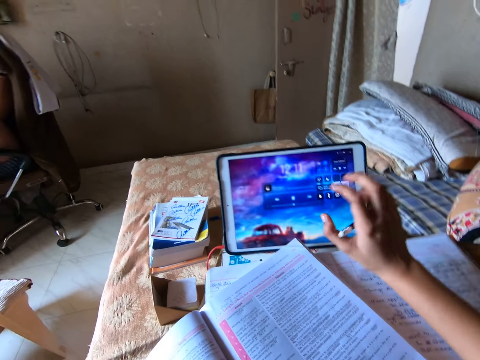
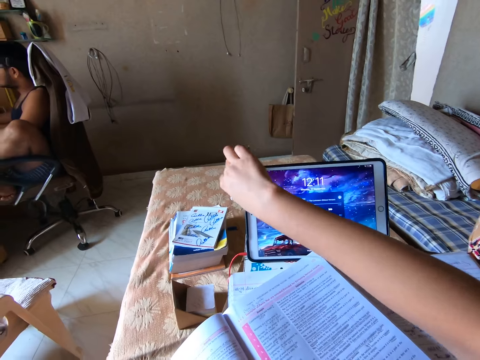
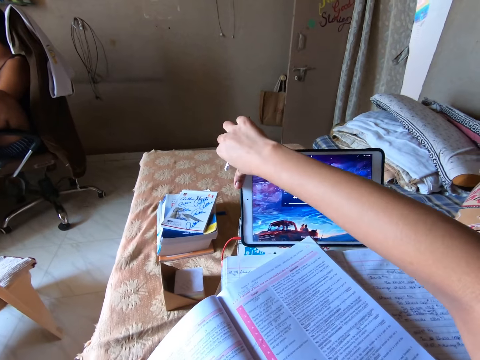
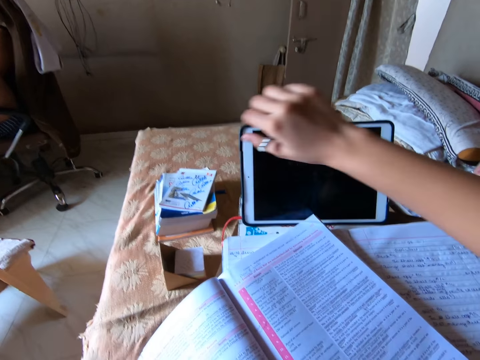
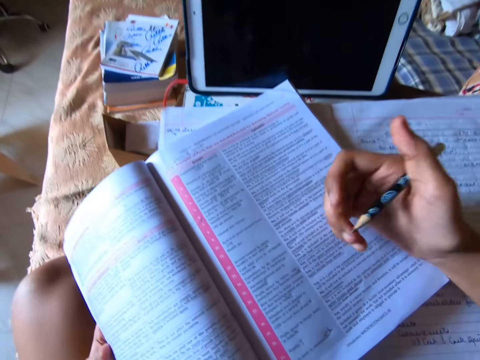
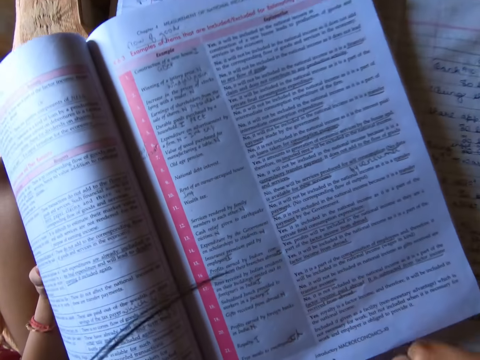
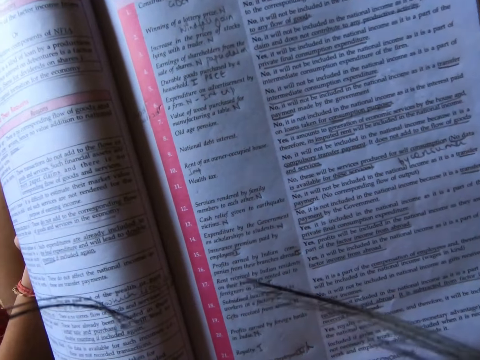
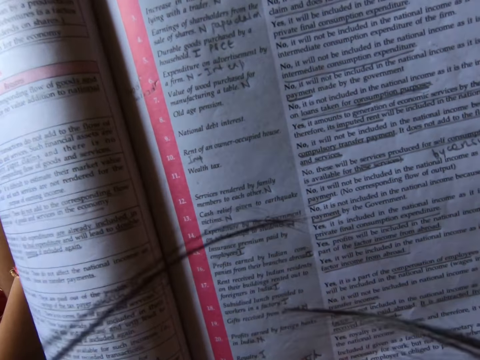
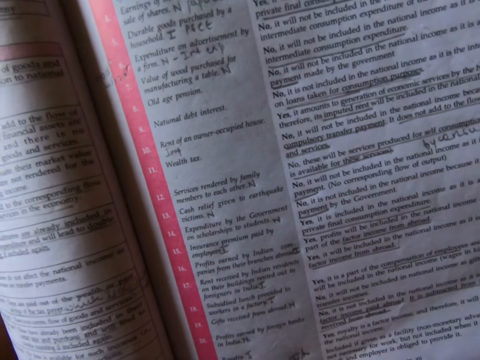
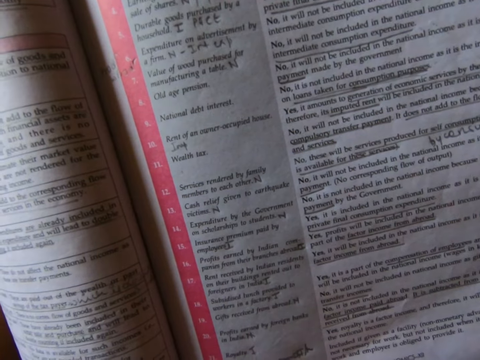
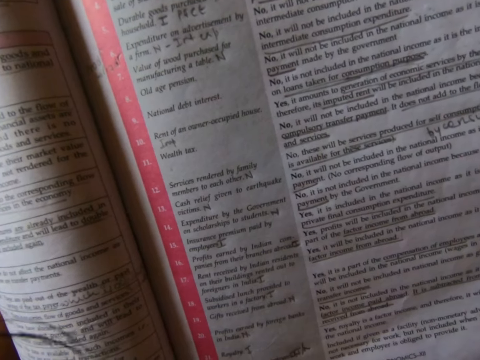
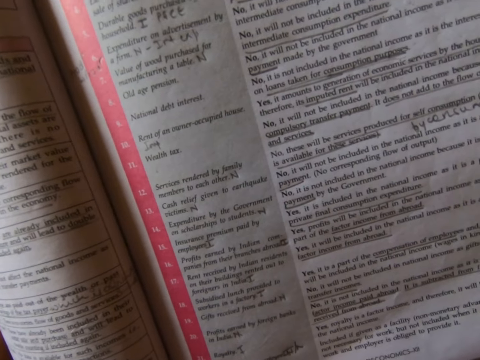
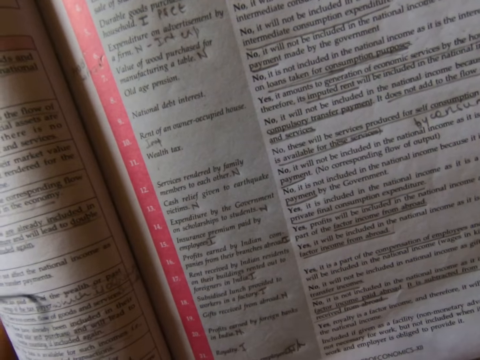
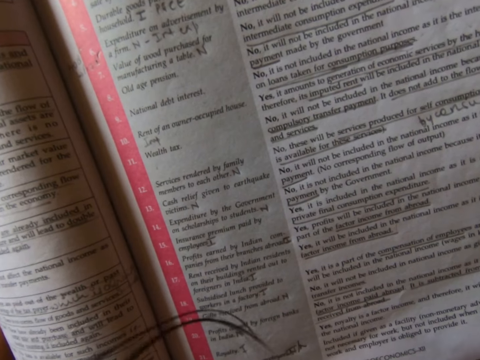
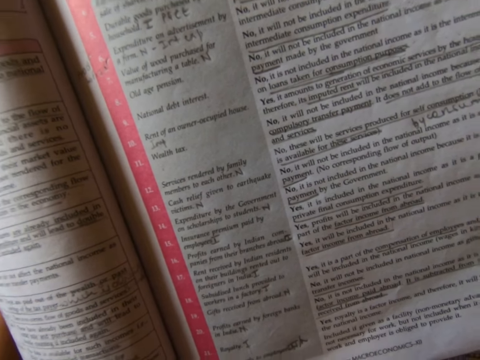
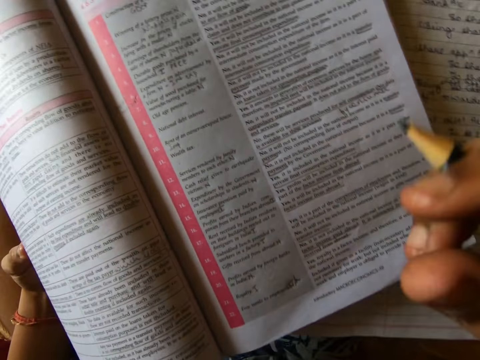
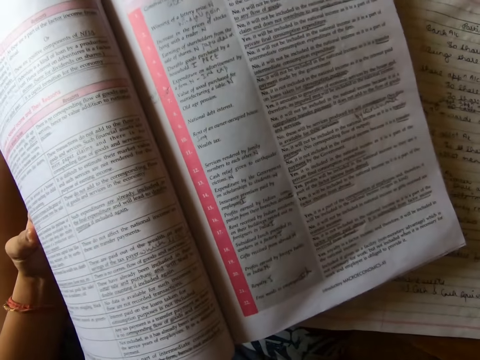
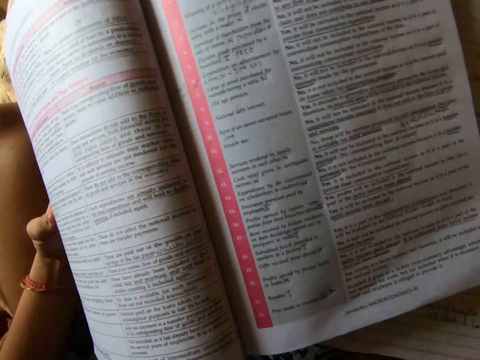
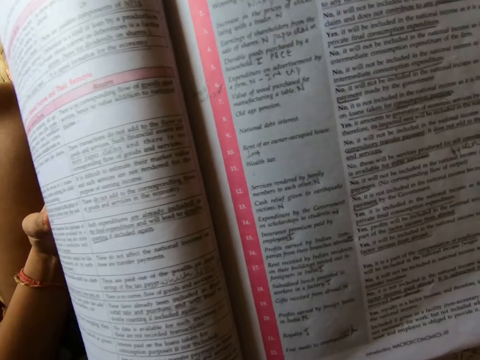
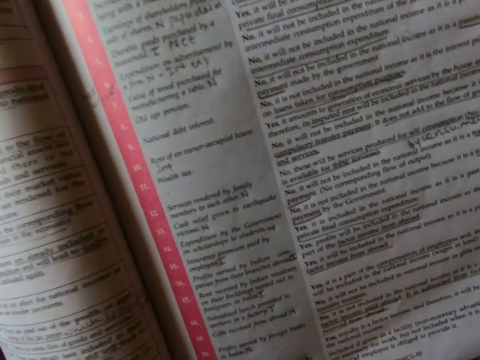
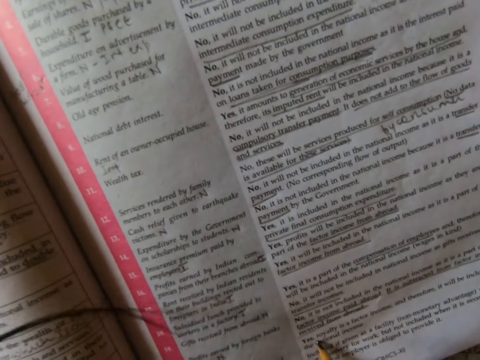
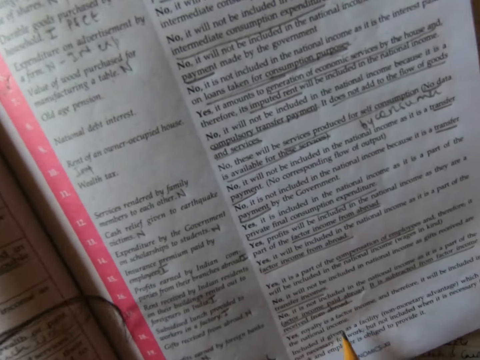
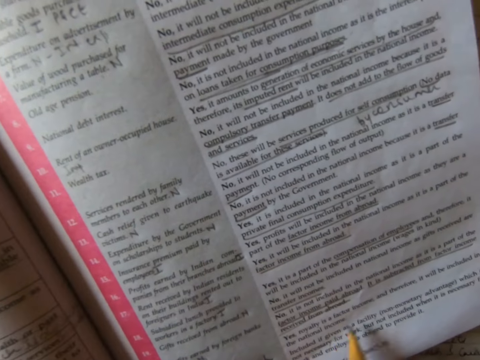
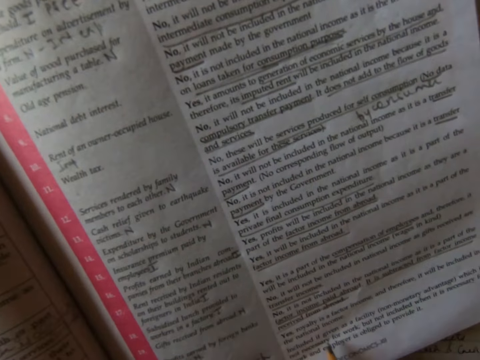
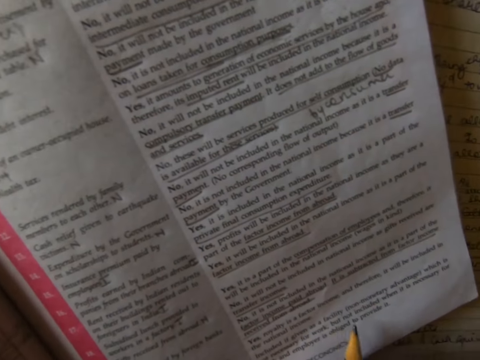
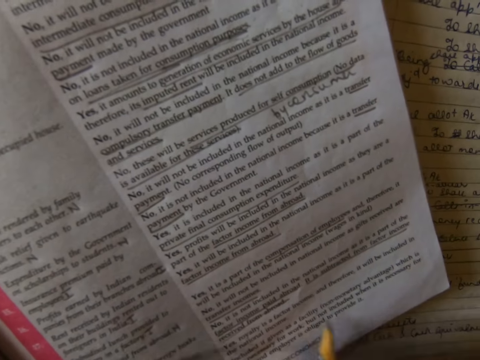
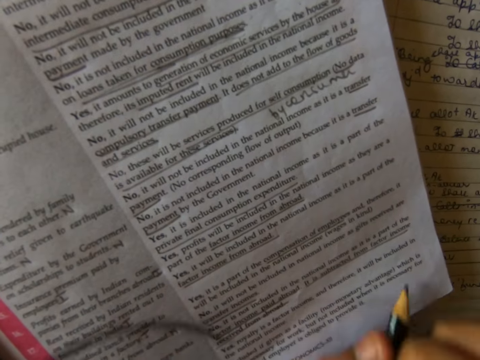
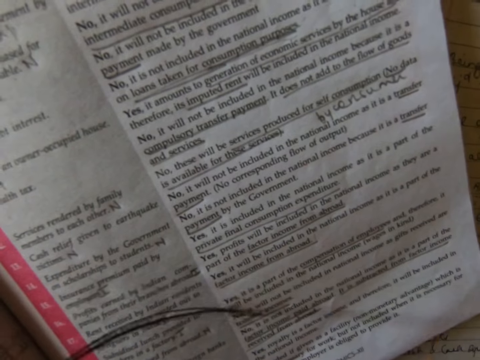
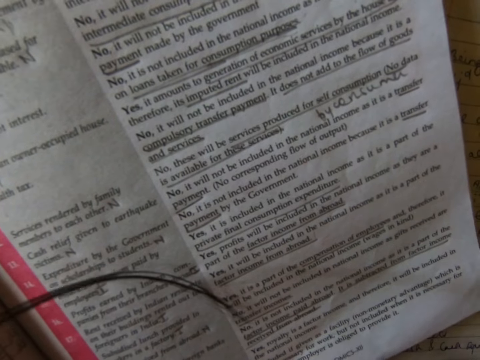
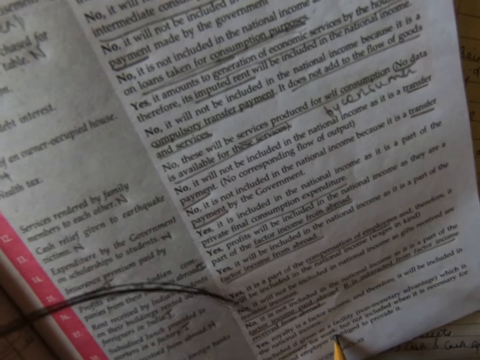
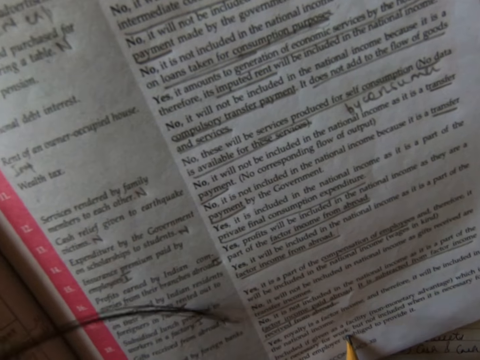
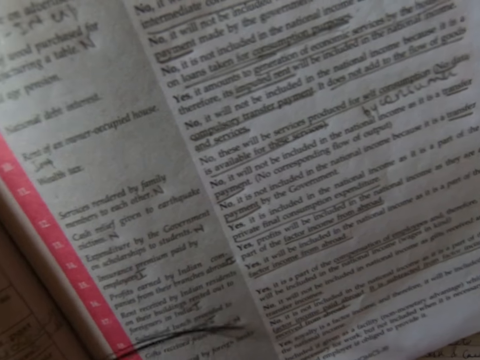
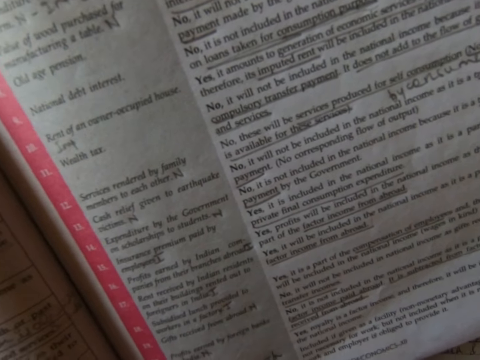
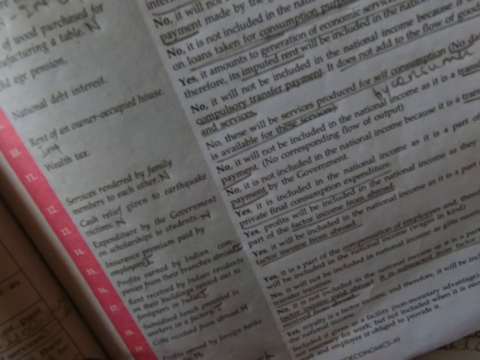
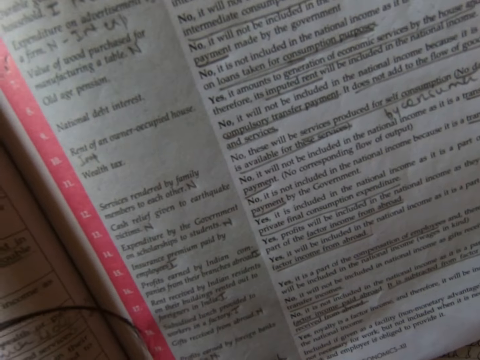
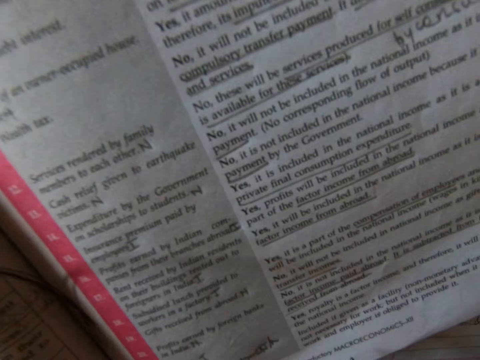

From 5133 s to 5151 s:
The camera wearer moves the hand with the pencil forward. She presses a button on the tablet. She moves the hand with the pencil towards her. She stares at the textbook. She raises the hand with the pencil towards her face. She stares at the textbook. She points at the textbook with the pencil. She studies the textbook with the pencil in her right hand. She stares at the textbook.

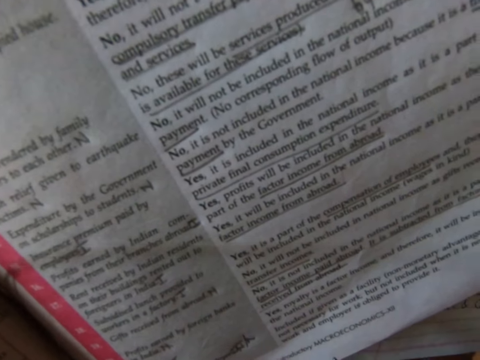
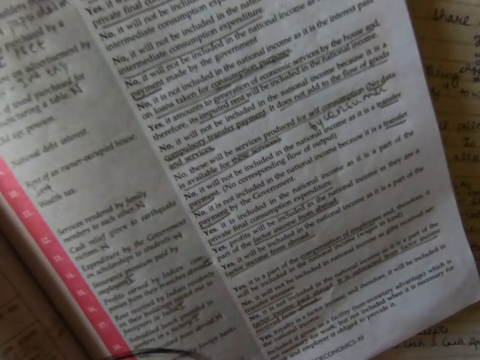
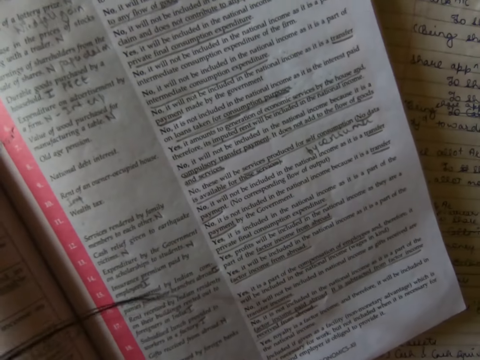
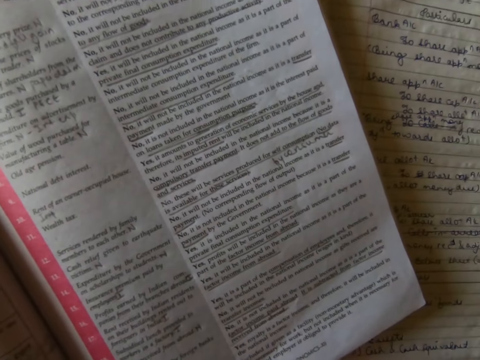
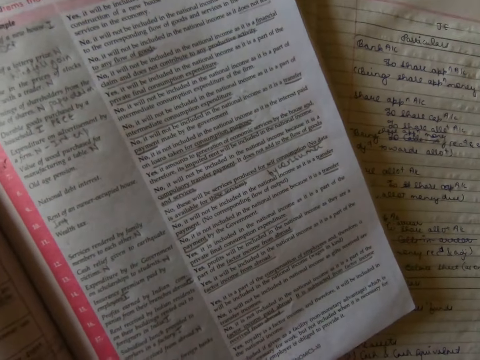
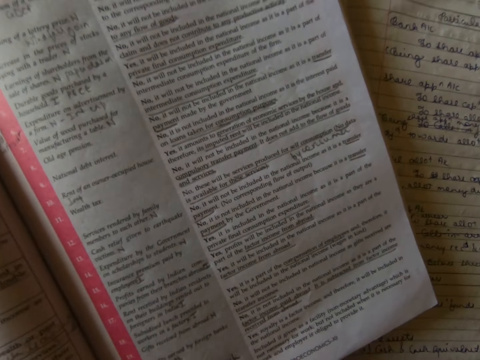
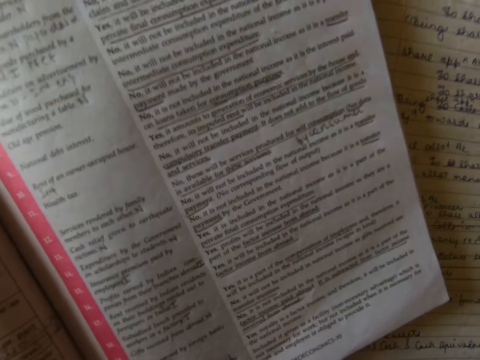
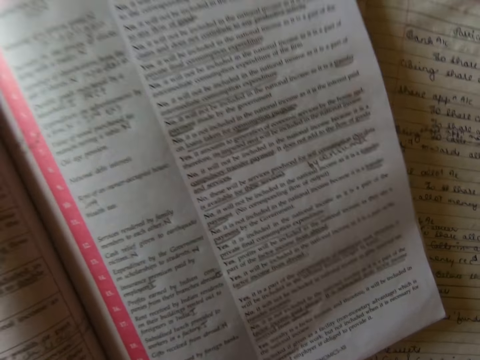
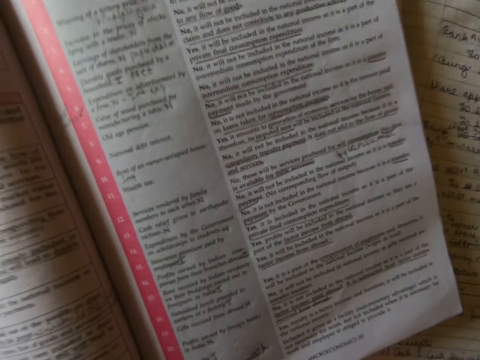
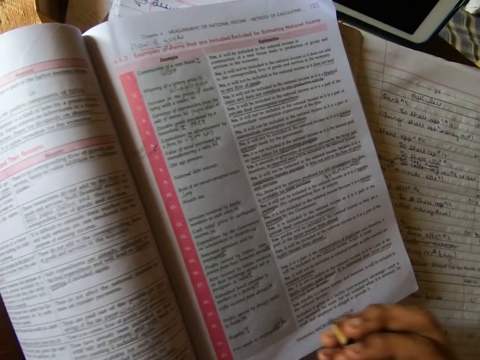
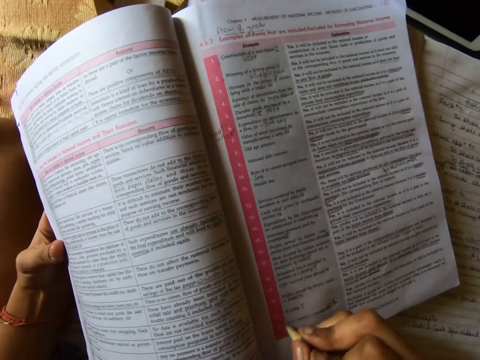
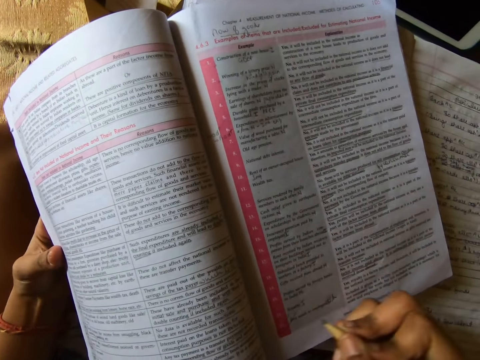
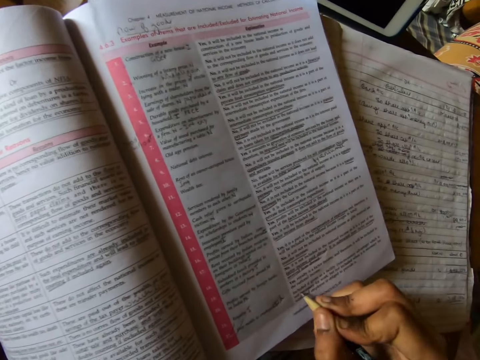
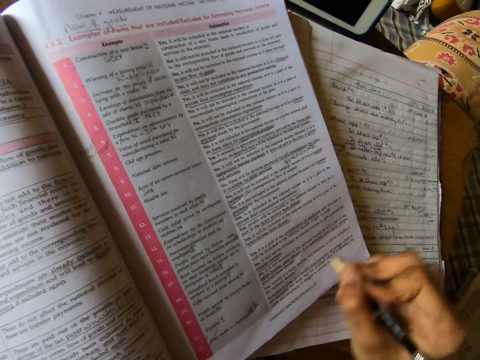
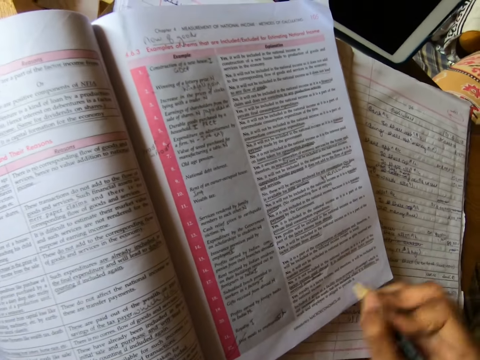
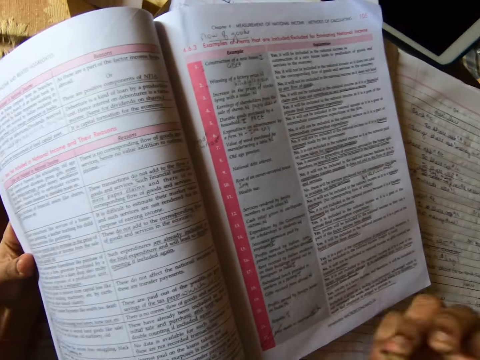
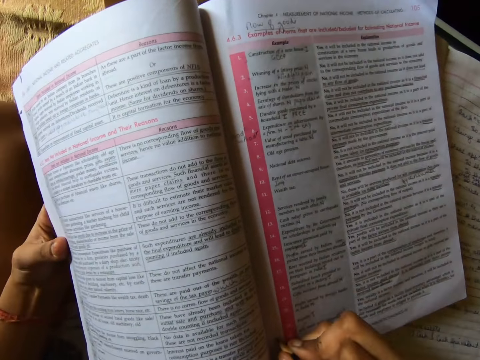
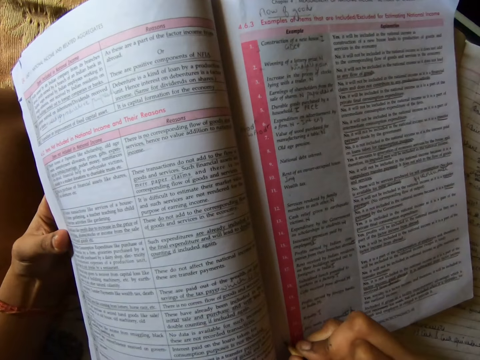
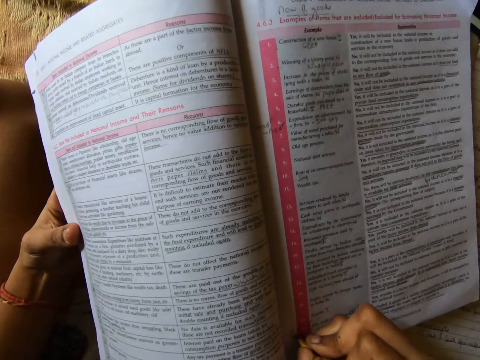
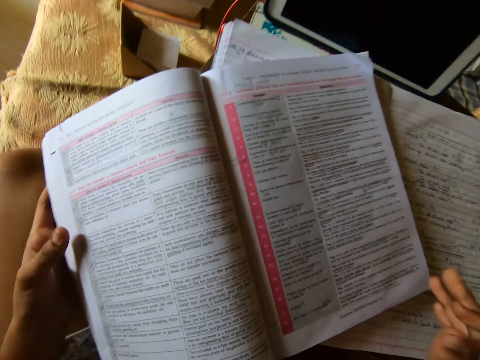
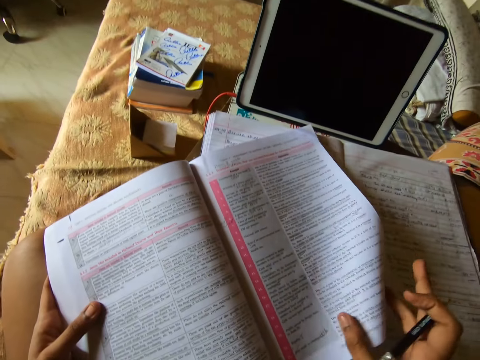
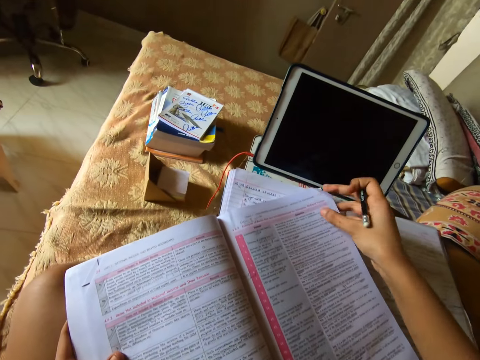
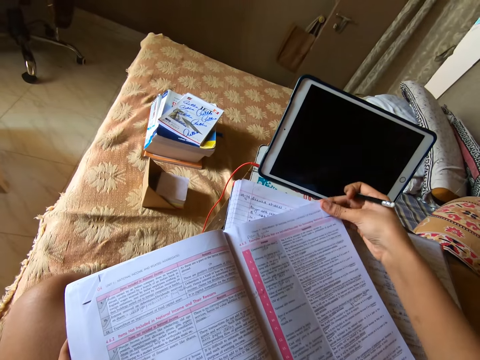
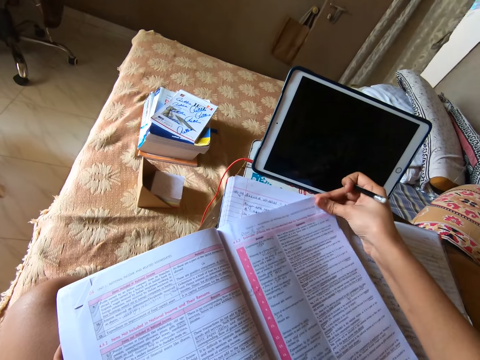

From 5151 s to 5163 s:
The camera wearer places her hand on the edge of the textbook. She writes on the textbook with the pencil in her right hand. She moves her hand forward. She lifts a page of the textbook with her hand. She folds the edge of the page of the textbook with her right hand. She moves her hand forward.
